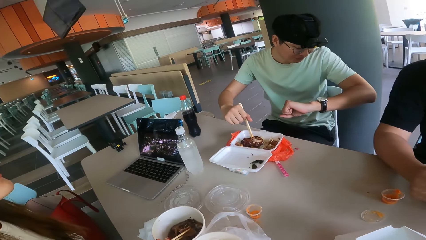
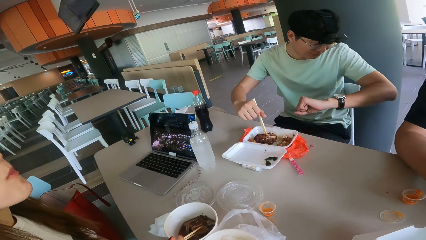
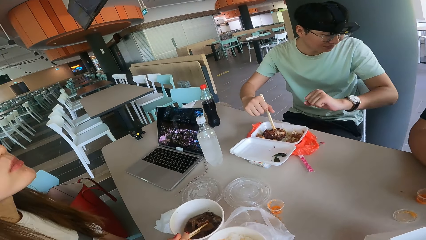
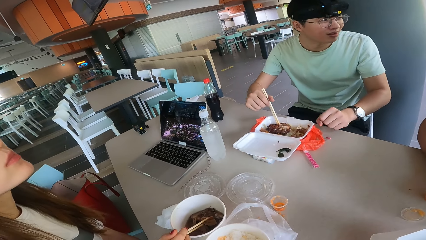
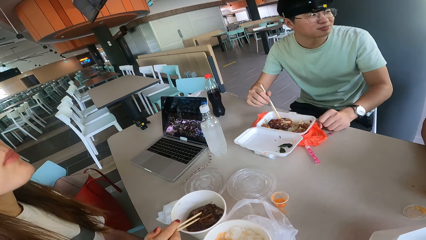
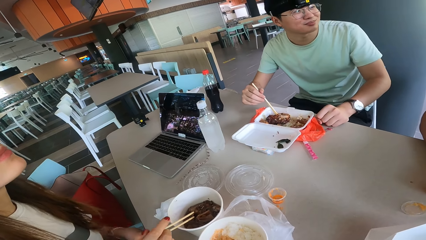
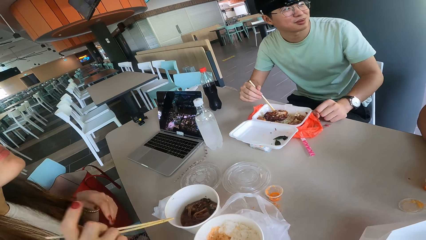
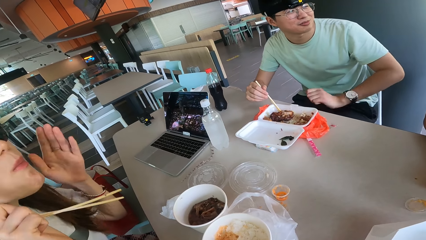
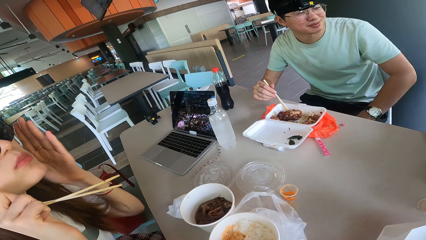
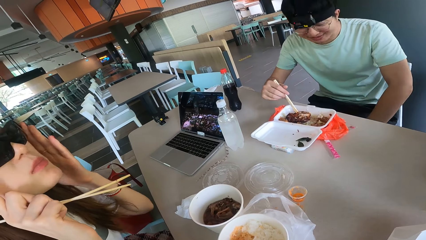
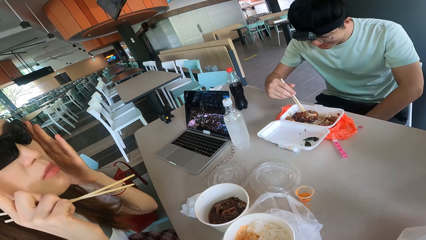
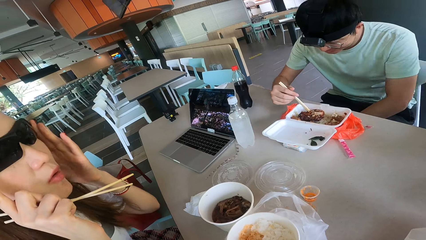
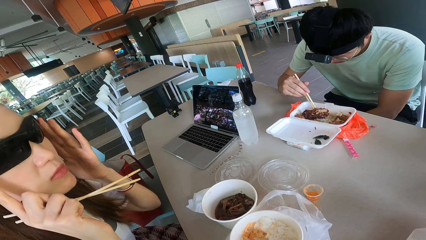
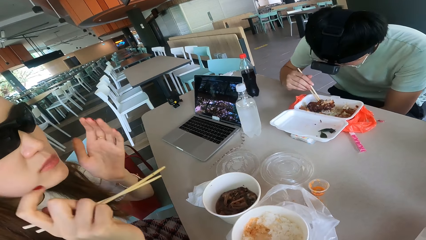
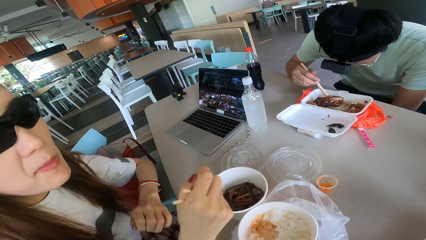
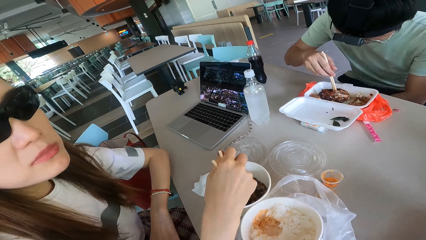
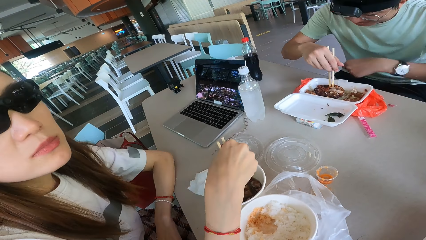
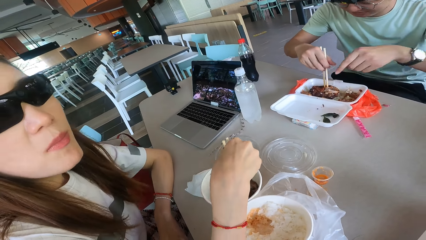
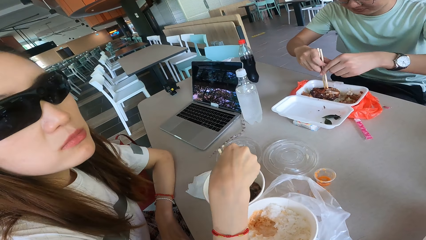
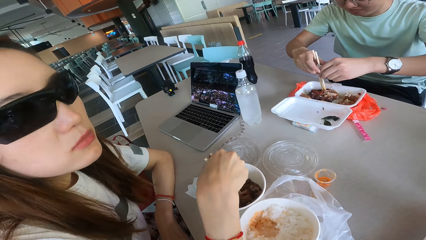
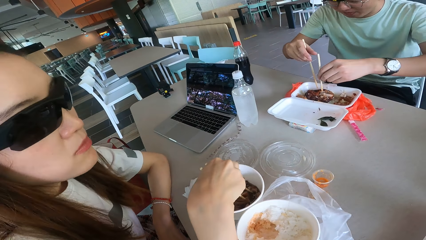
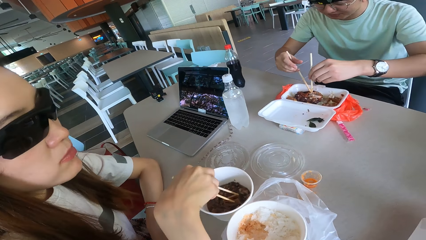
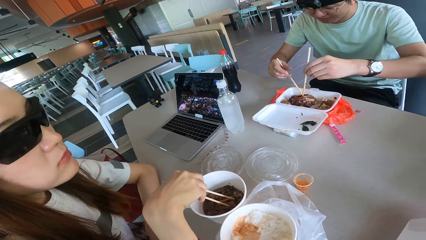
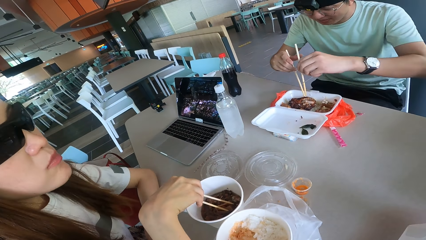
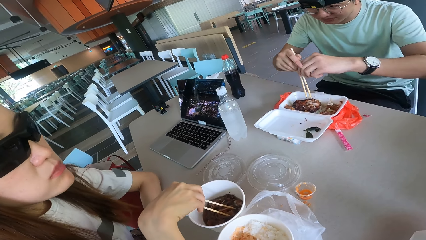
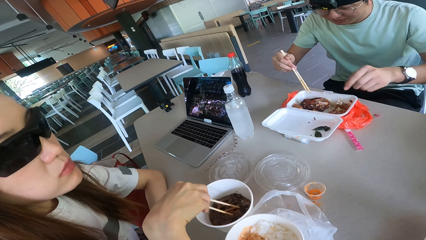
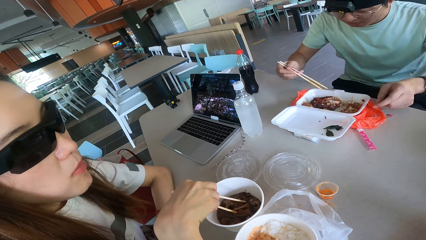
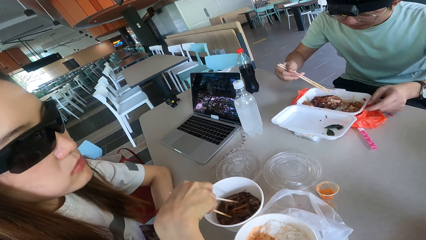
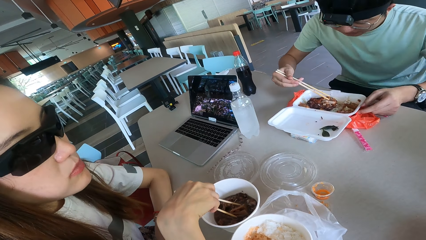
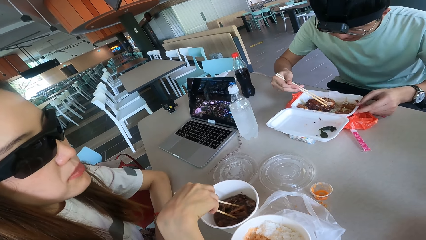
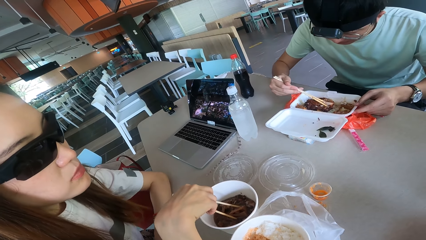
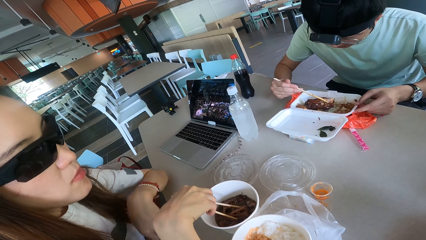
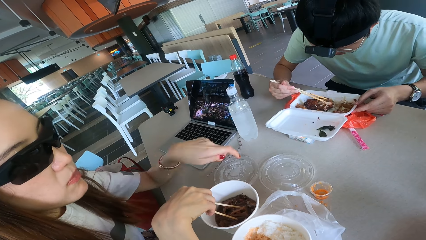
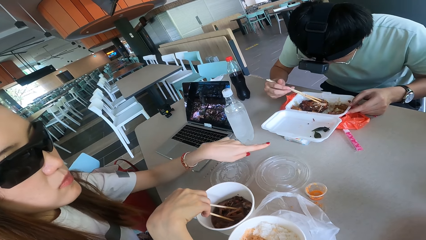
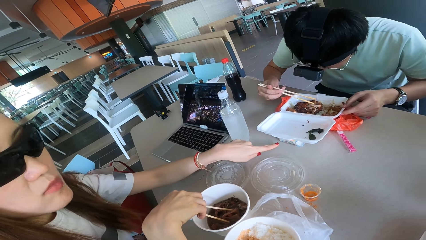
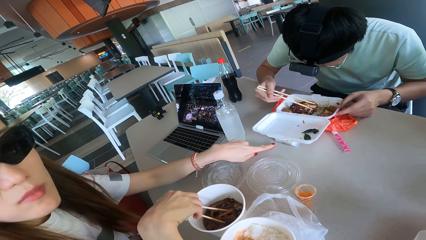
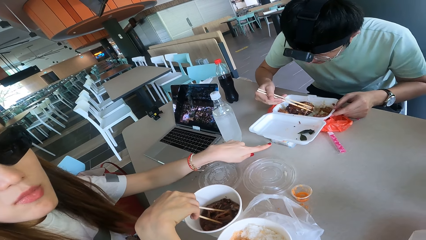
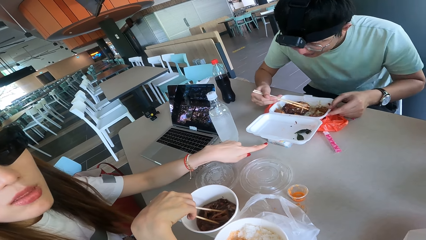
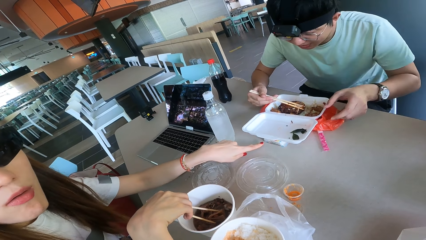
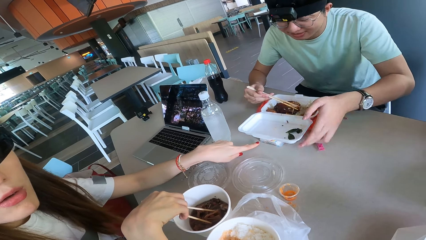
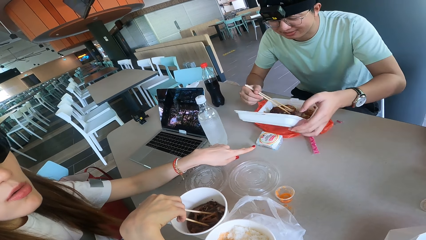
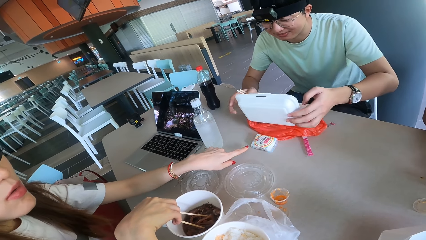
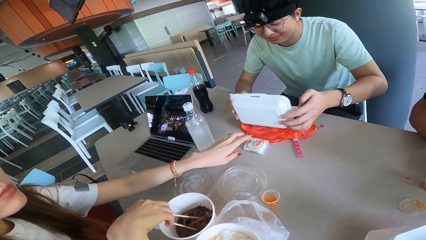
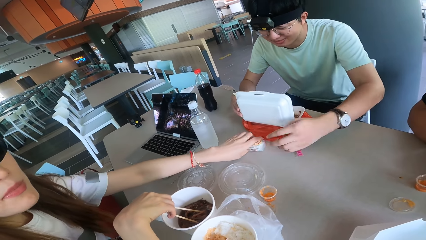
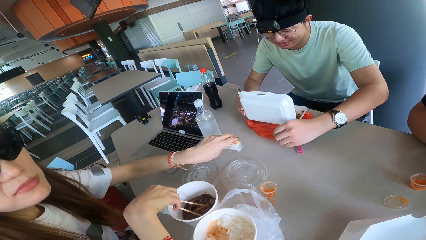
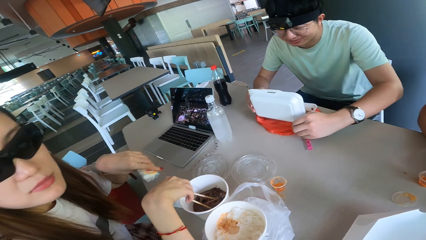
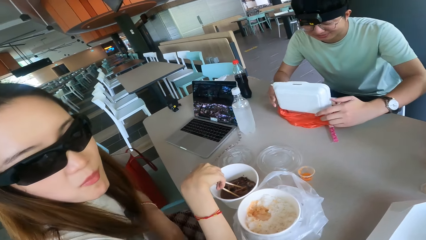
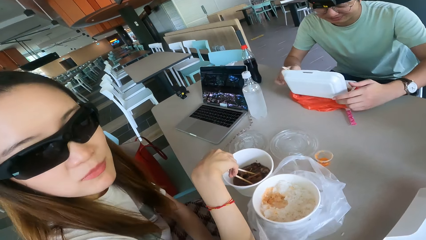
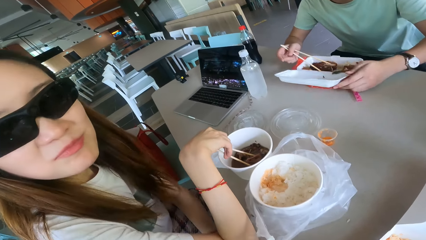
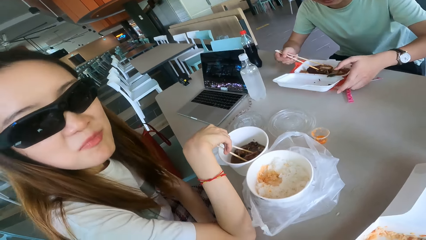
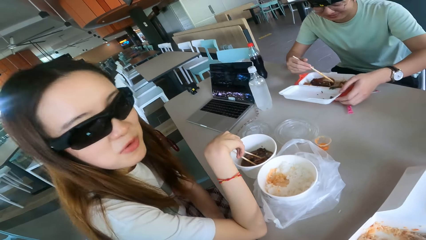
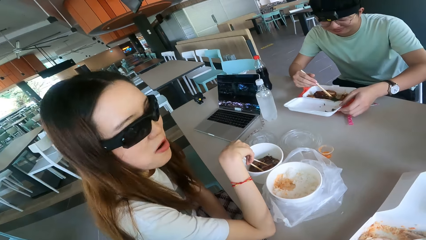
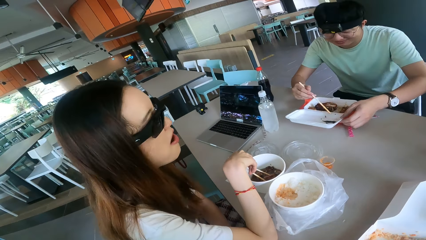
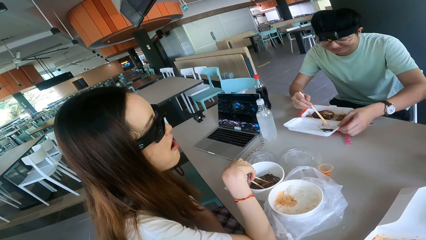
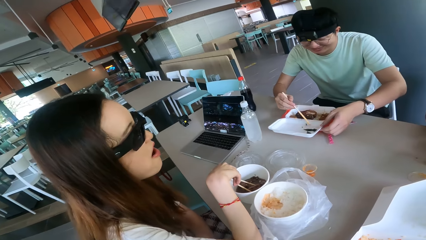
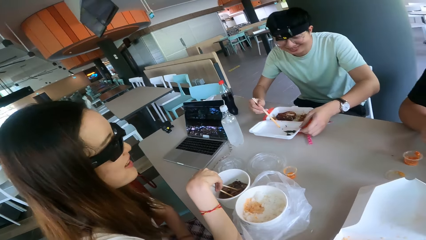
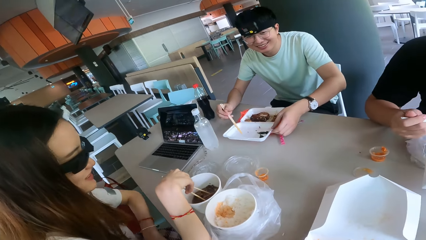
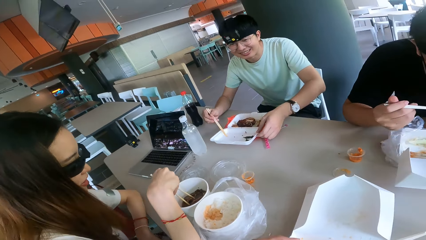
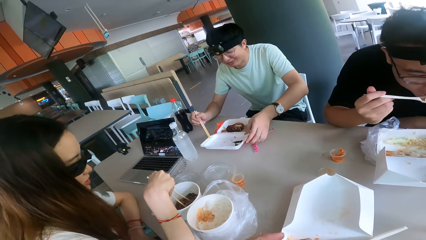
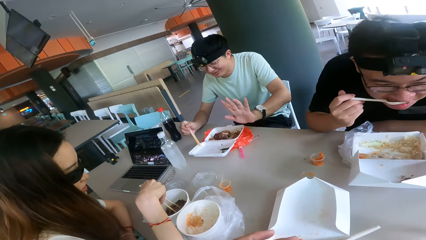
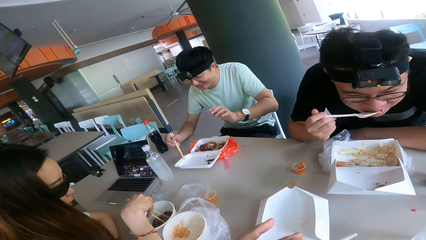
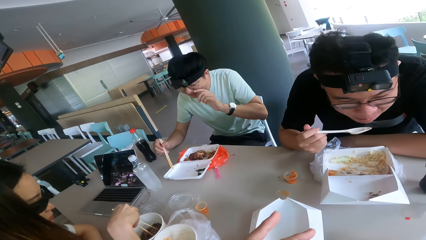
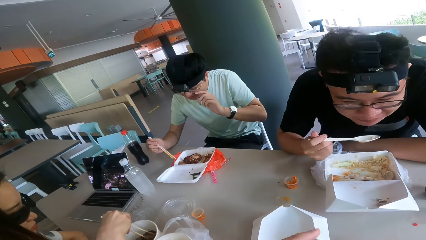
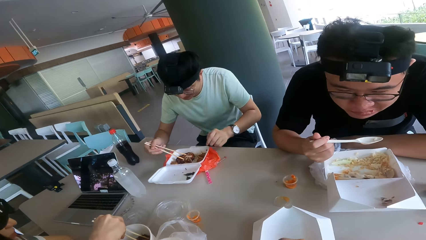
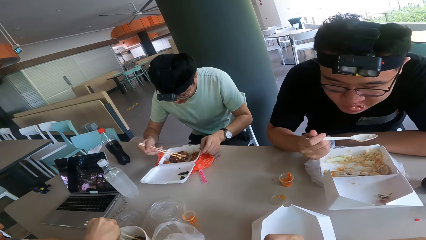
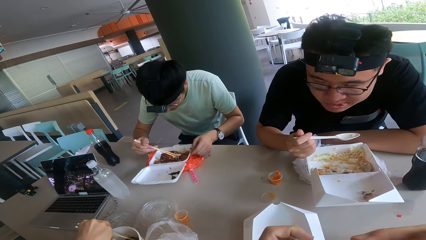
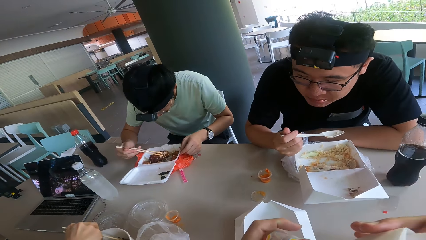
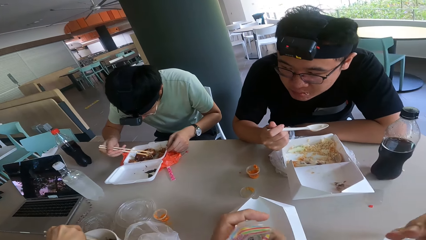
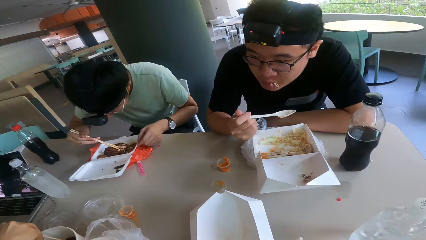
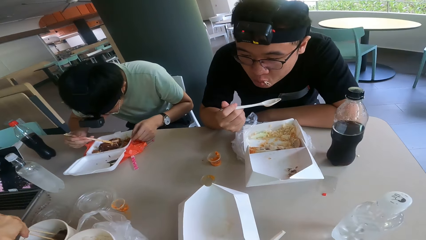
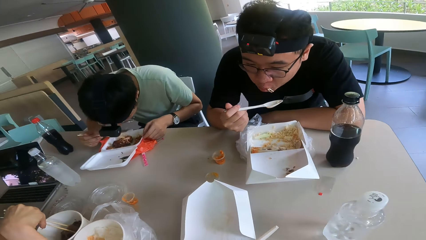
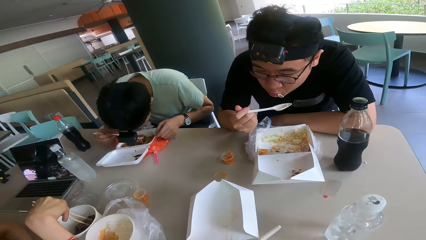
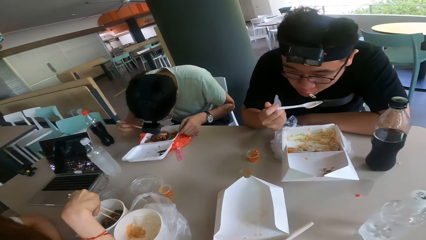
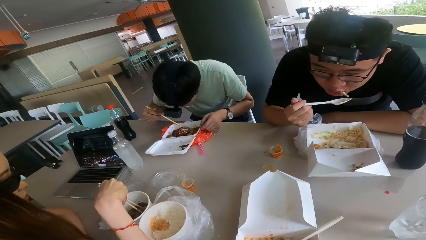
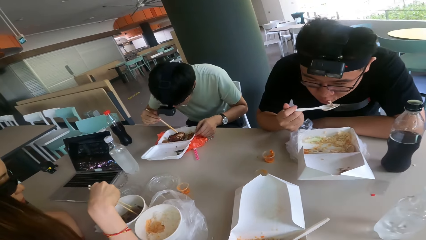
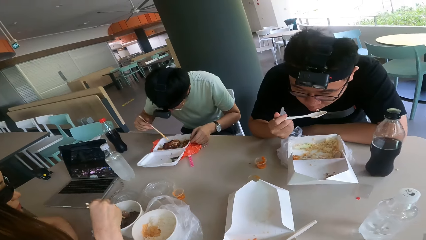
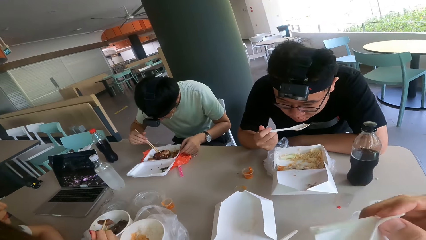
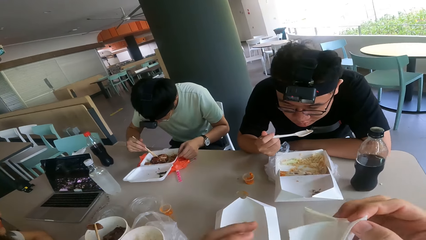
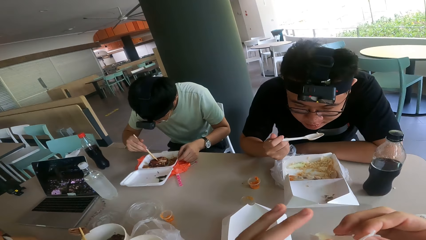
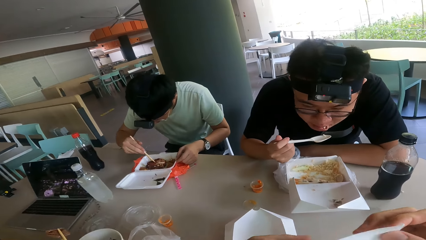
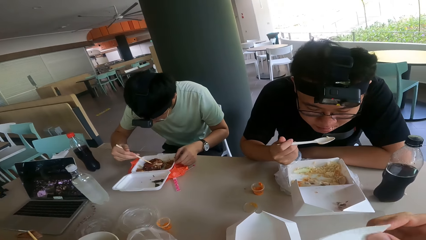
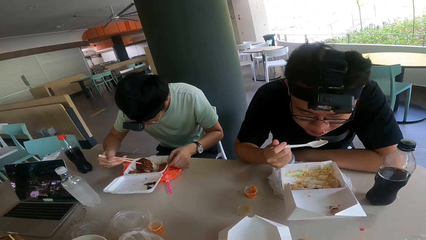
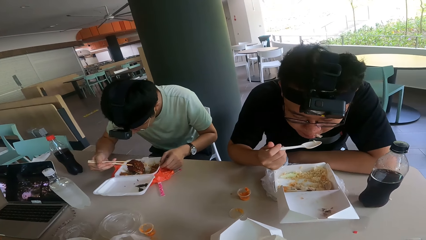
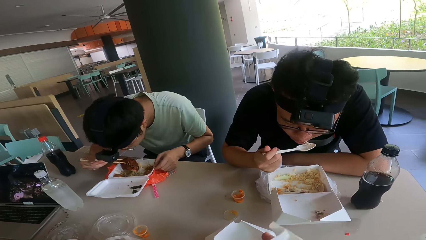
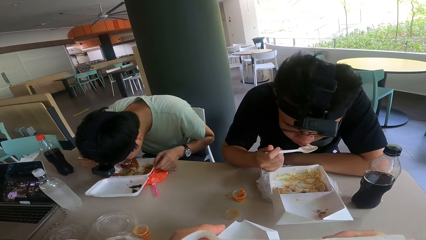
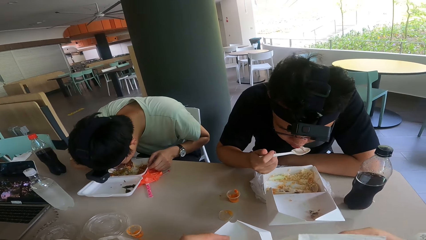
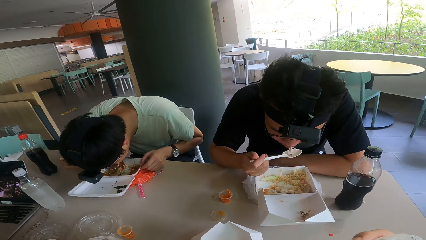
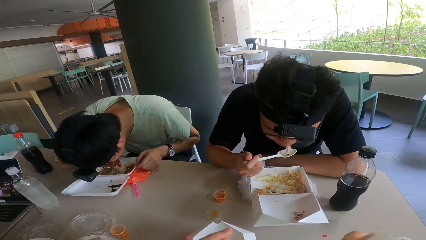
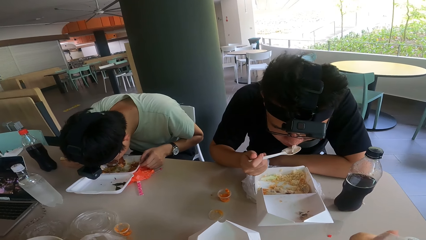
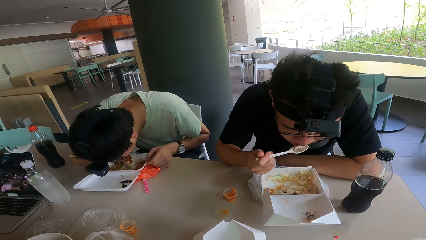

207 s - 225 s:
The camera wearer stares at the table. A person talks. The camera wearer picks up the hand tissue on top of the table. Another person laughs. The camera wearer stares at the table.
